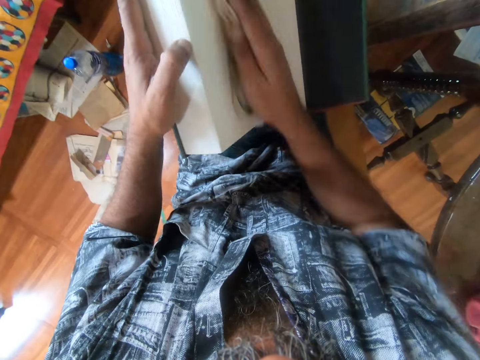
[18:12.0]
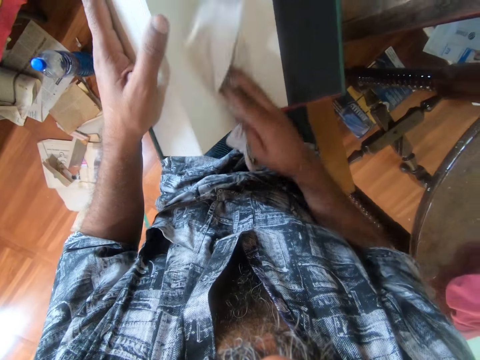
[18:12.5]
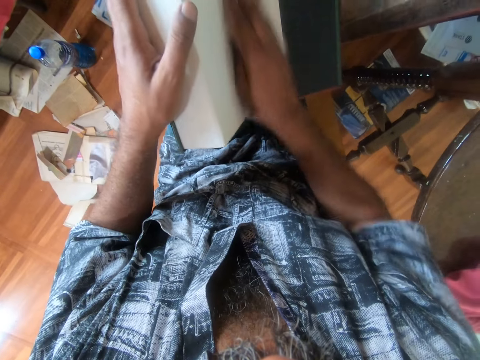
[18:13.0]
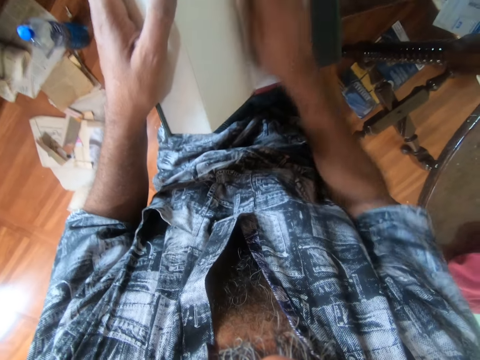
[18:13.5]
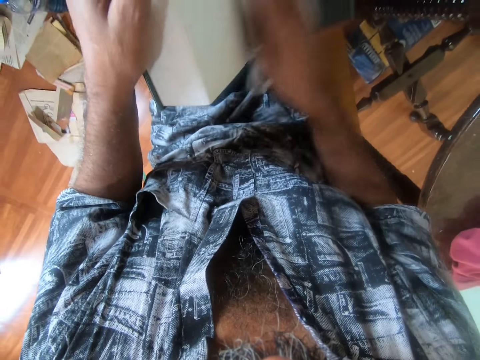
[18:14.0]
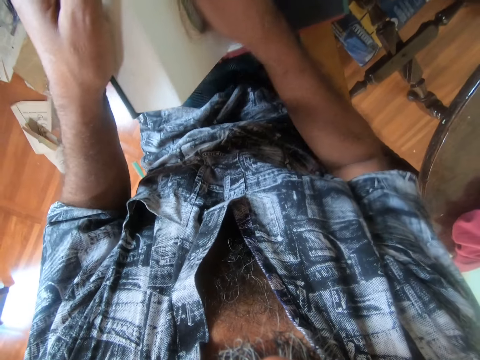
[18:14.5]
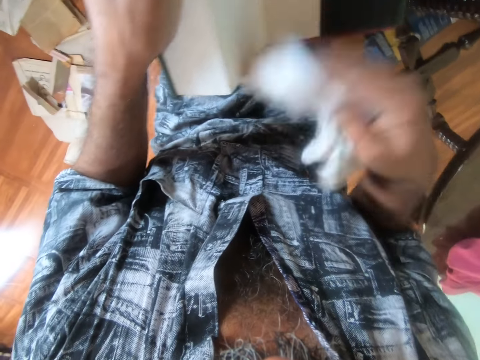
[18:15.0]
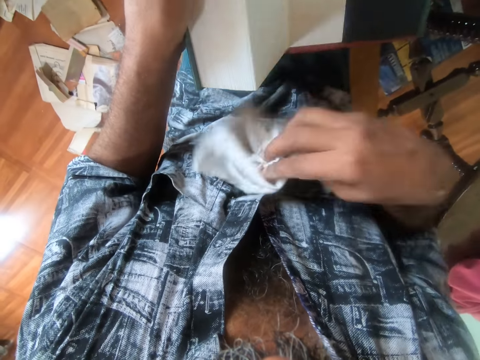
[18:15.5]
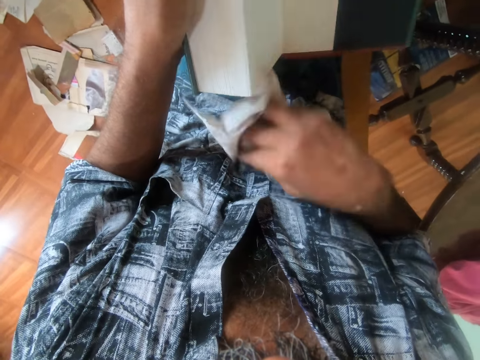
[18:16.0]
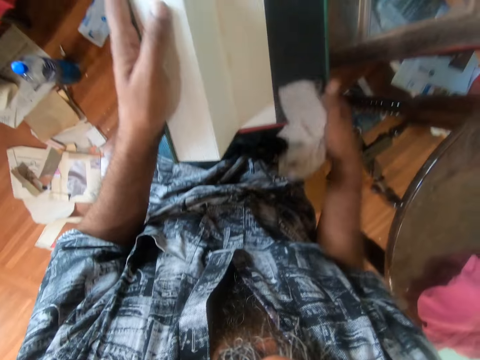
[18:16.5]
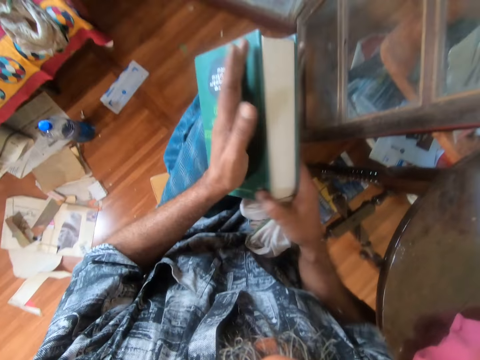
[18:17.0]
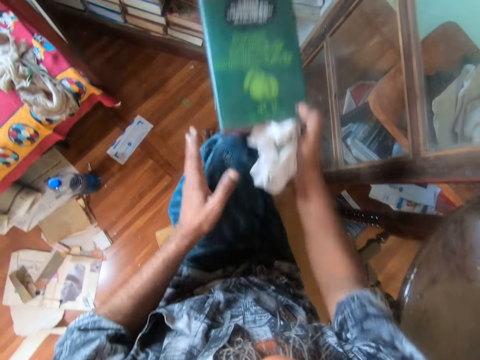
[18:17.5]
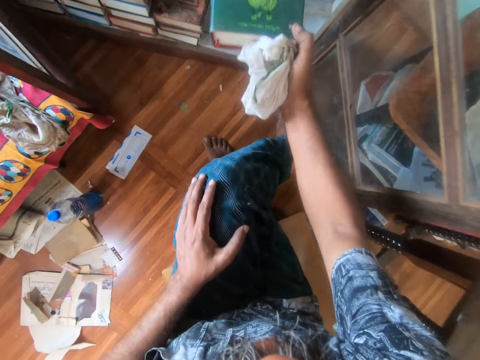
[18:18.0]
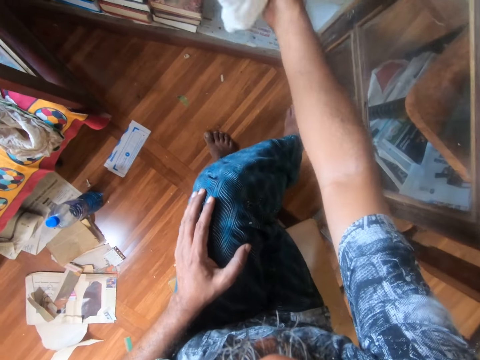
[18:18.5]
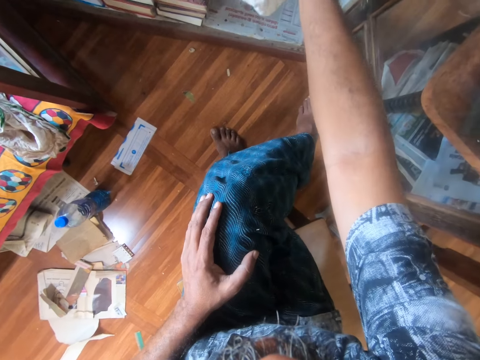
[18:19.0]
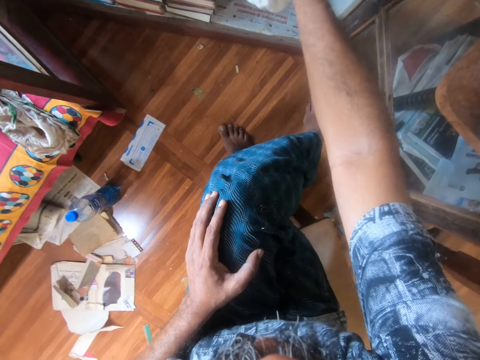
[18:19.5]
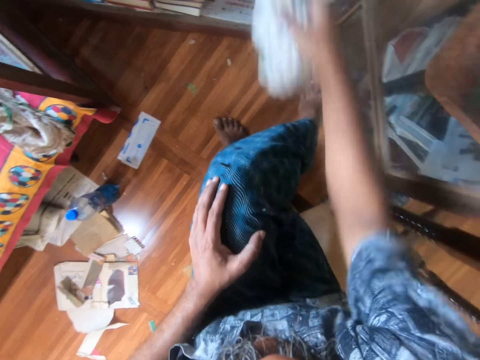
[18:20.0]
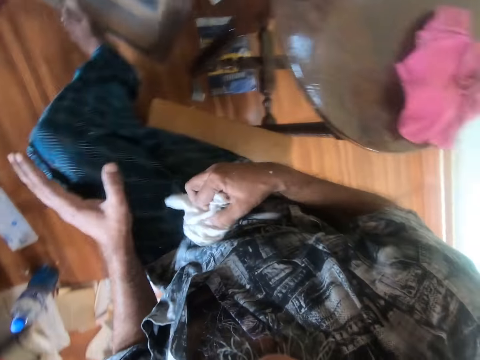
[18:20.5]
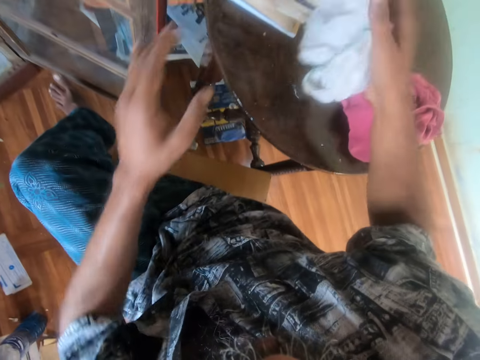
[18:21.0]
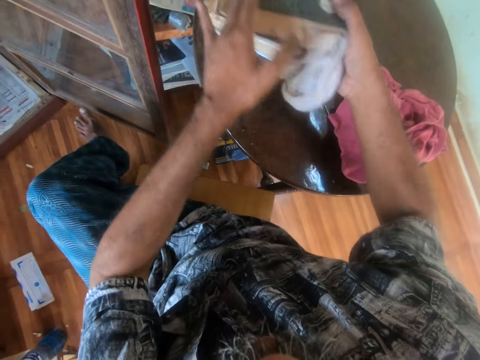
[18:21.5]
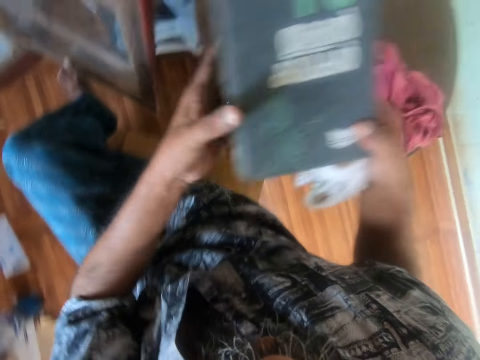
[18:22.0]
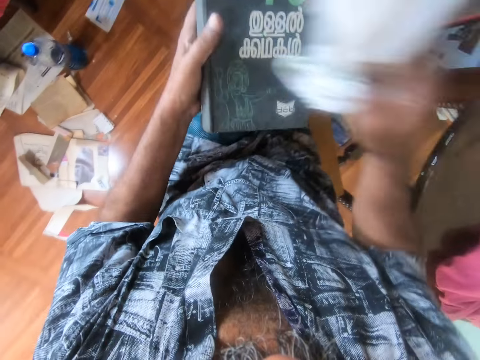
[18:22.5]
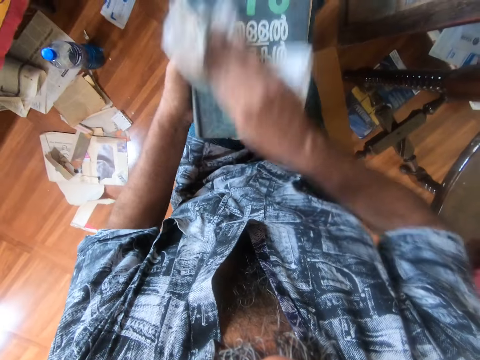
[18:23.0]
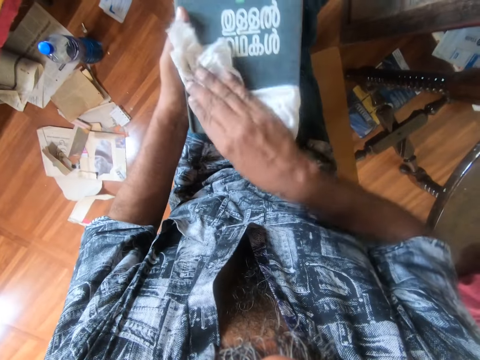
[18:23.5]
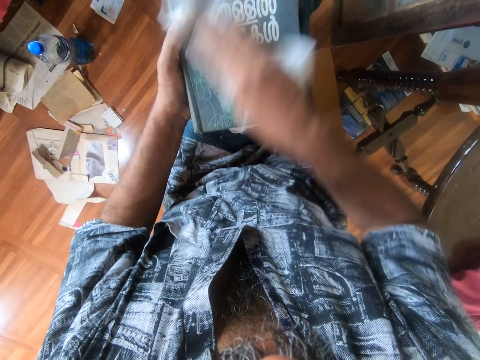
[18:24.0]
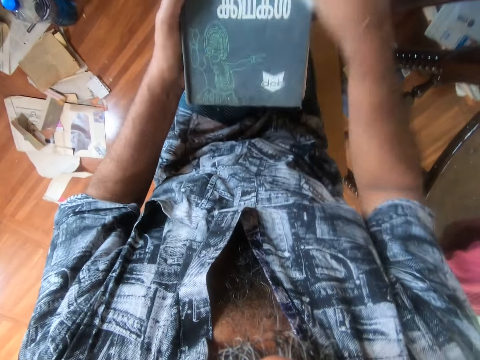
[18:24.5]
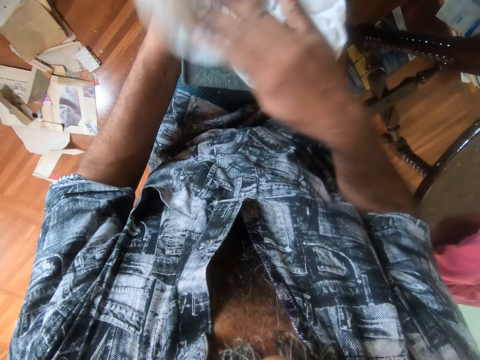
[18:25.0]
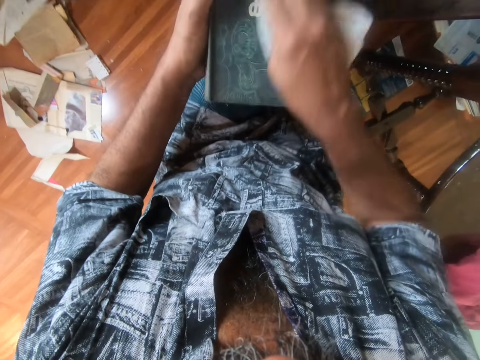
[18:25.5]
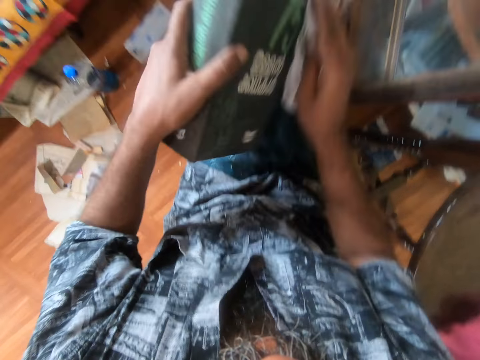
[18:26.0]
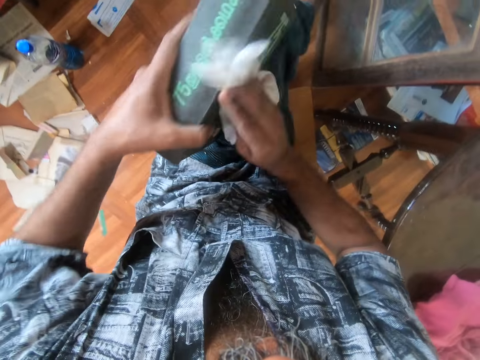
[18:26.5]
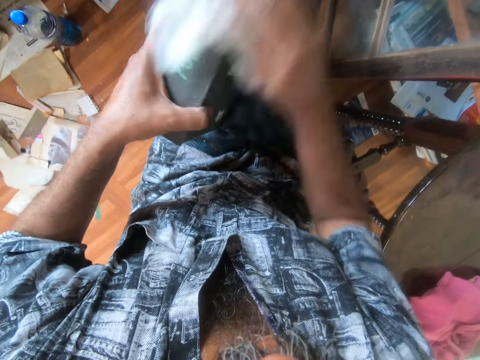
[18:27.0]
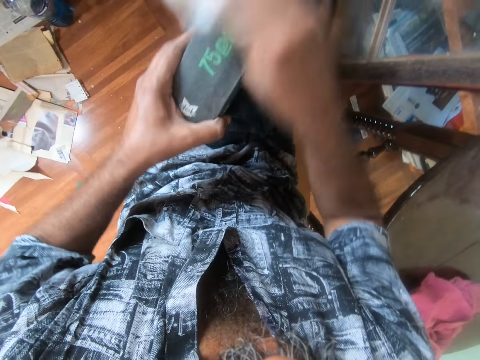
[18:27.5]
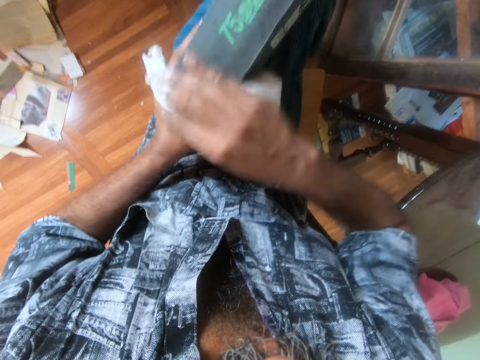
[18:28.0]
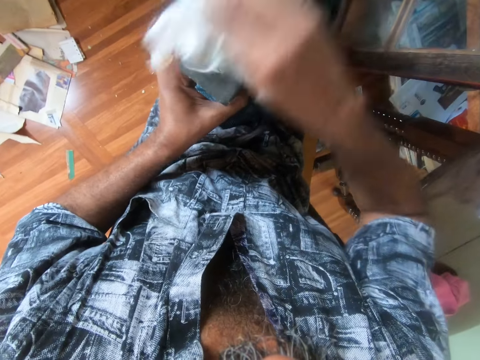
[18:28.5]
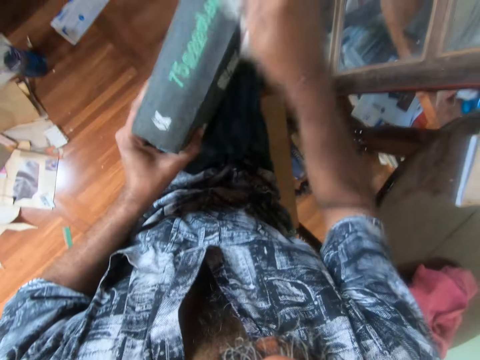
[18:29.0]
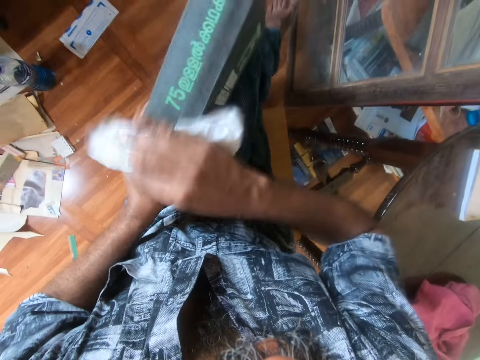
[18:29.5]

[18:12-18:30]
The camera wearer closes the book. They put the book in the shelves. They look around a room. They pick a book from a table with both hands. They wipe a cover of the book with a rag or piece of cloth. They turn the book. They wipe the book with the piece of cloth.

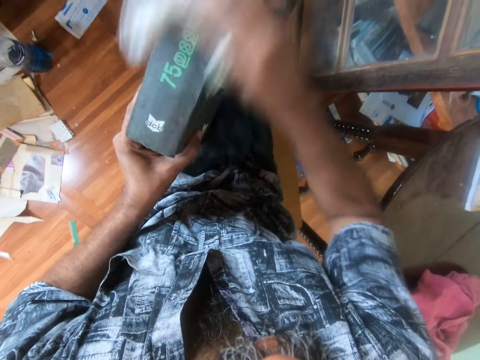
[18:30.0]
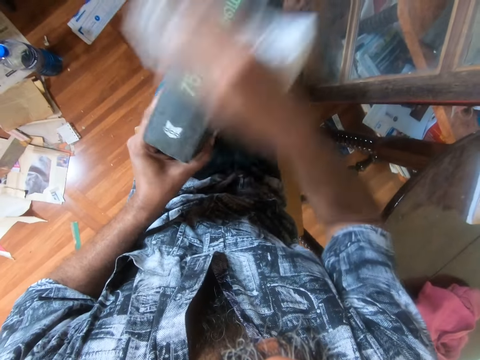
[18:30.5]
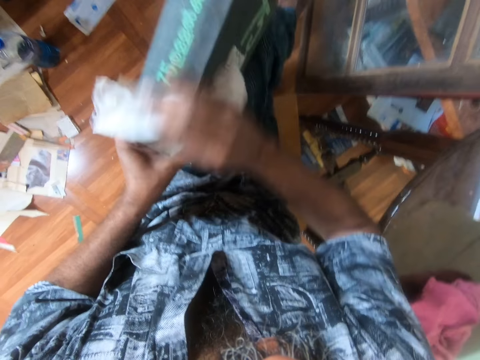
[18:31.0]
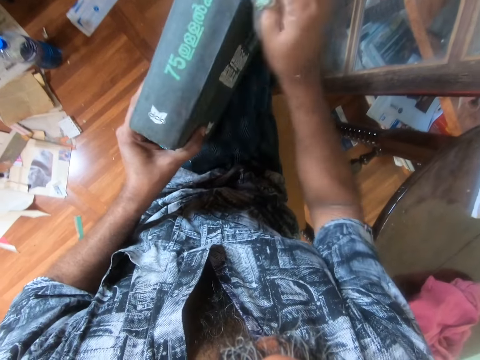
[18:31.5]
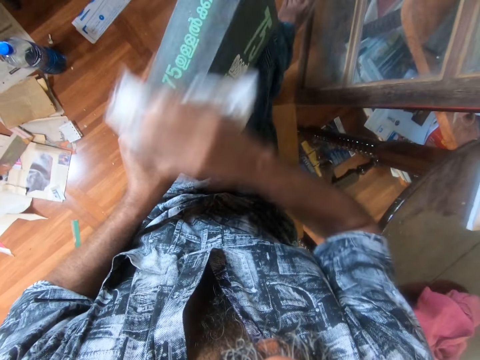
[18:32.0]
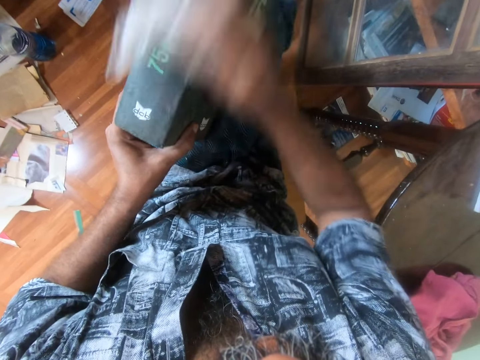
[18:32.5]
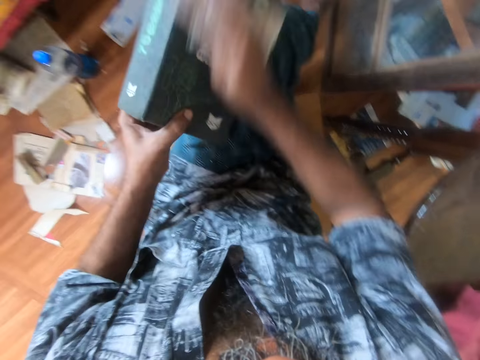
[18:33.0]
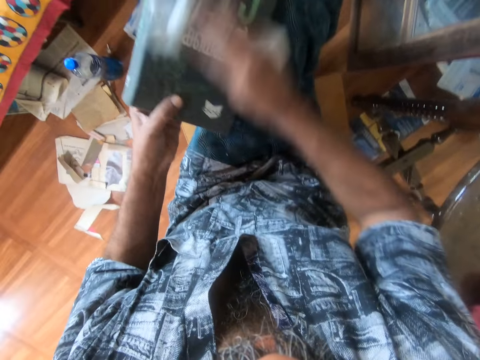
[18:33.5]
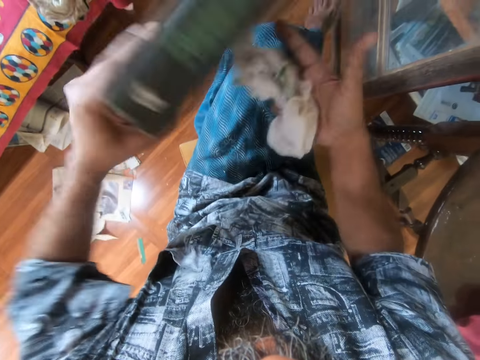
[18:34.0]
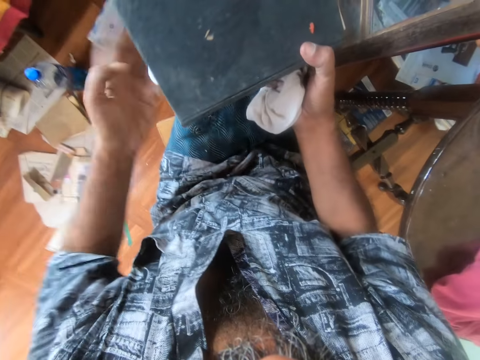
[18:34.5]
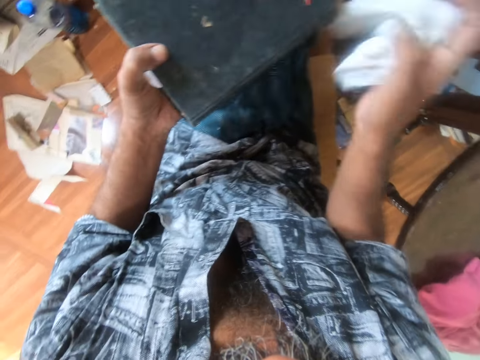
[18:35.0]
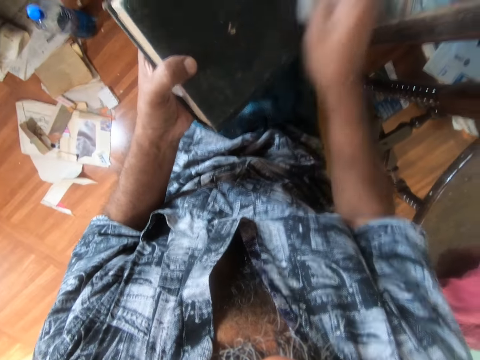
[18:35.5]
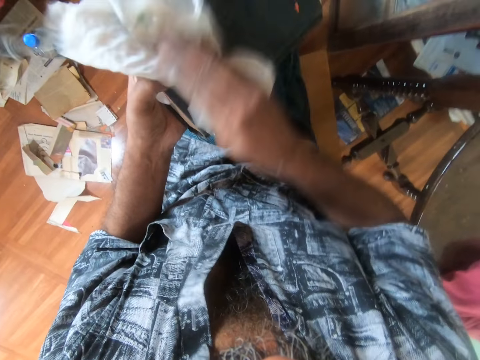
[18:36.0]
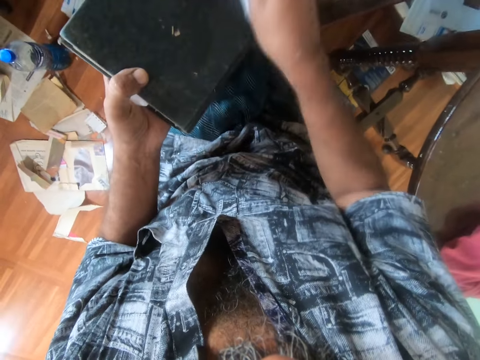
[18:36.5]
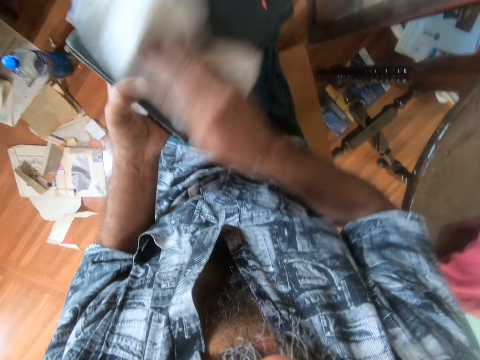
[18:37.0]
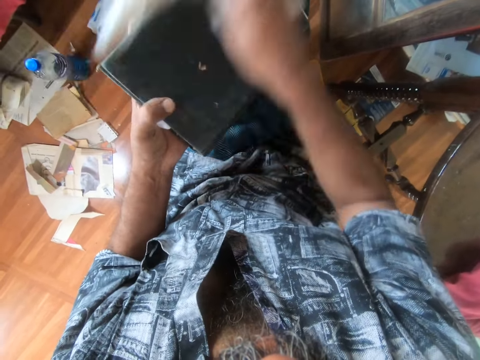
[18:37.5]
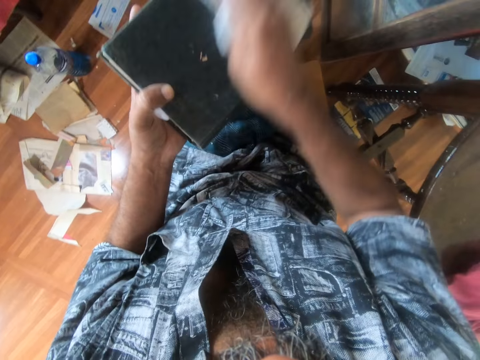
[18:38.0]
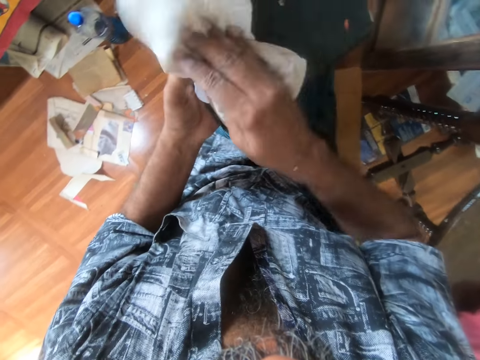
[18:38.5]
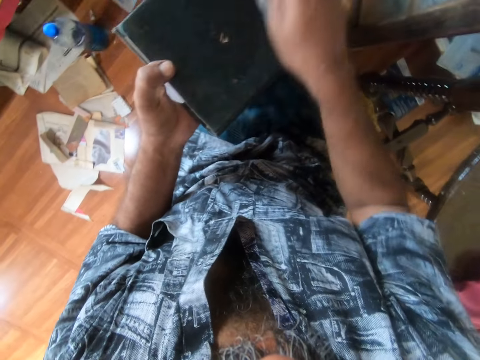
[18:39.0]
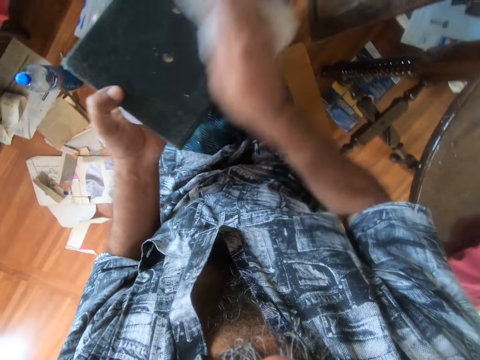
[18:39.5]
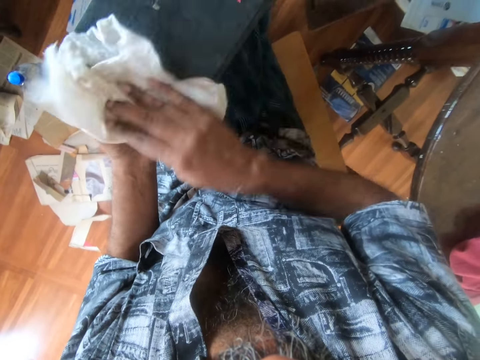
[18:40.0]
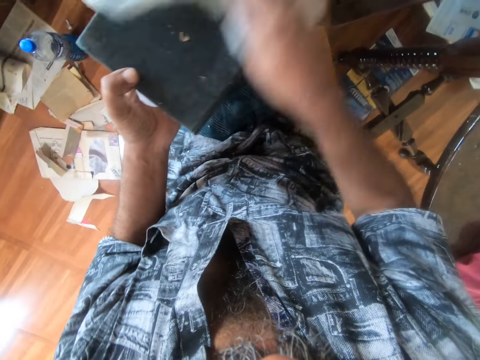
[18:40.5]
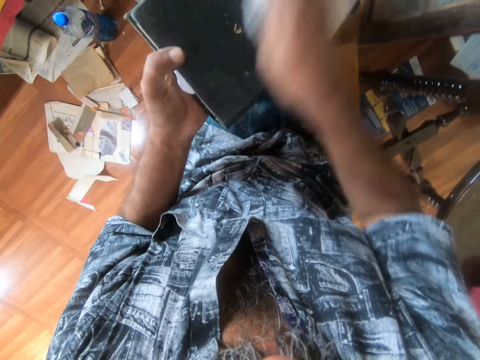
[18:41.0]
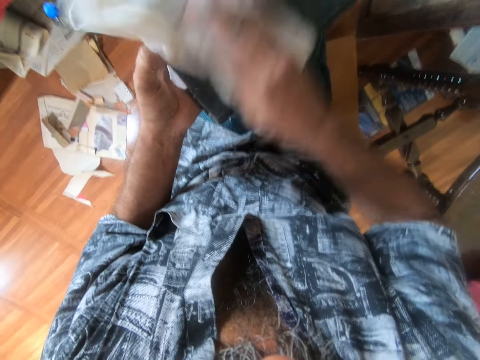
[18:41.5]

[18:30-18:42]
The camera wearer turns a book over. She holds the book with her left hand. She wipes a cover of the book with a rag.
